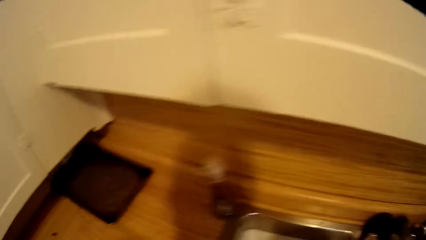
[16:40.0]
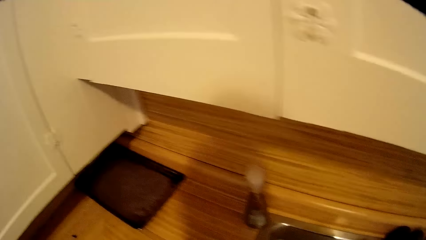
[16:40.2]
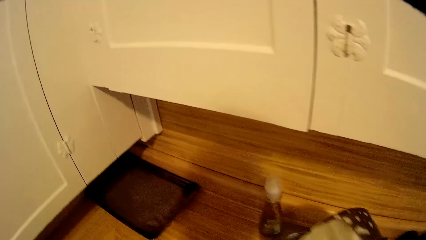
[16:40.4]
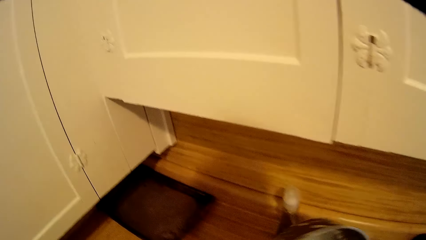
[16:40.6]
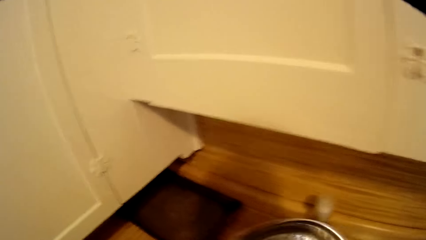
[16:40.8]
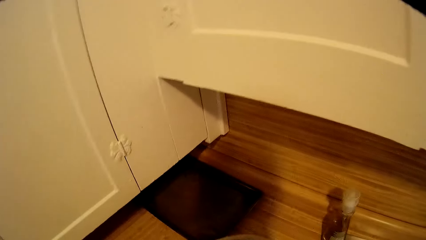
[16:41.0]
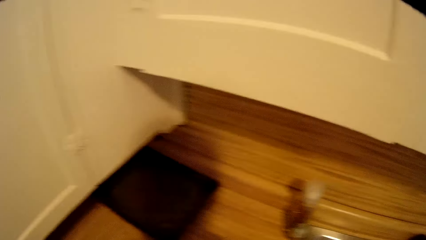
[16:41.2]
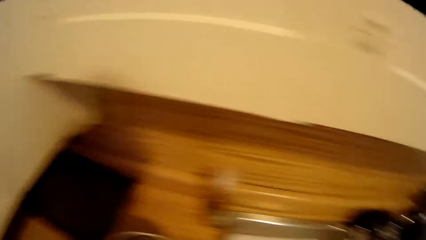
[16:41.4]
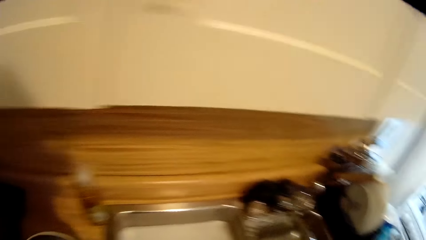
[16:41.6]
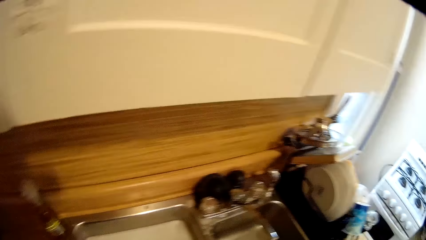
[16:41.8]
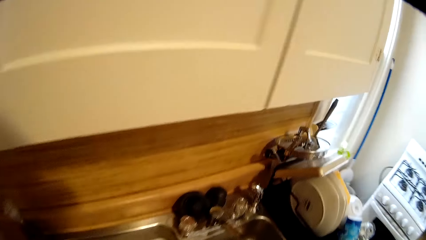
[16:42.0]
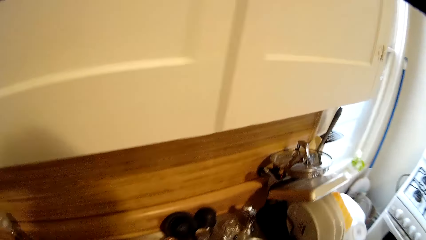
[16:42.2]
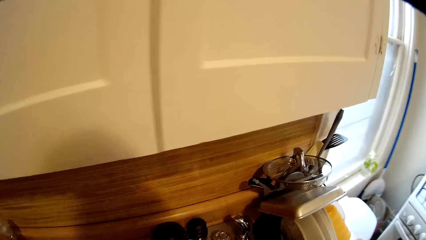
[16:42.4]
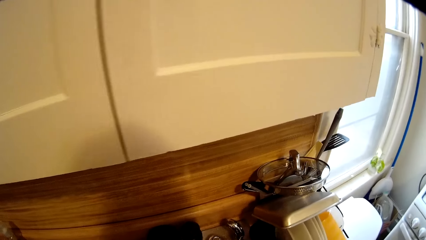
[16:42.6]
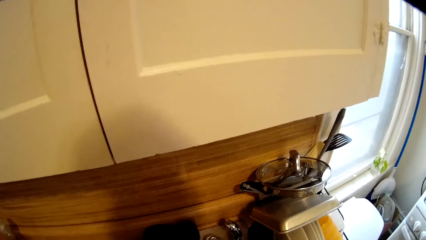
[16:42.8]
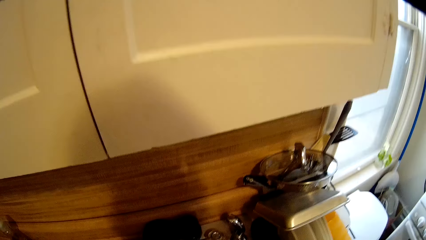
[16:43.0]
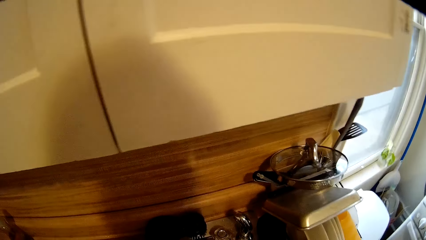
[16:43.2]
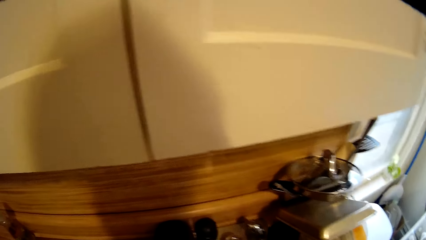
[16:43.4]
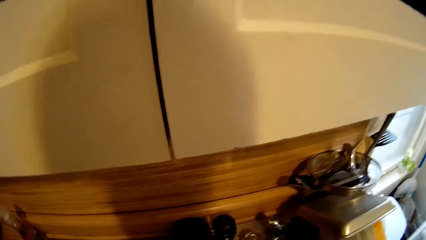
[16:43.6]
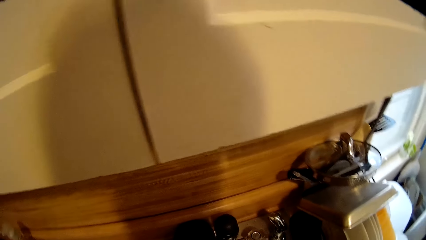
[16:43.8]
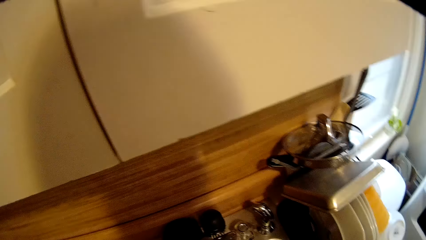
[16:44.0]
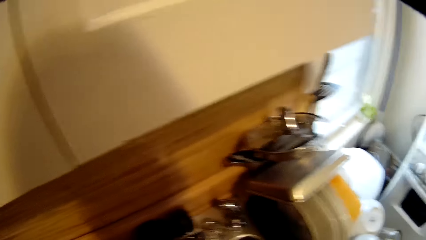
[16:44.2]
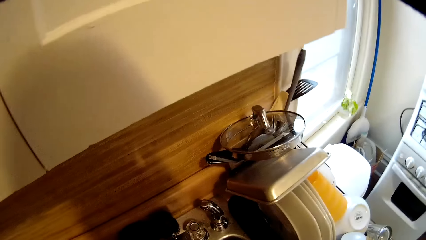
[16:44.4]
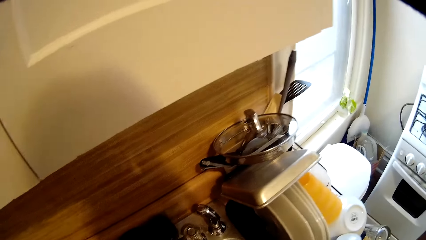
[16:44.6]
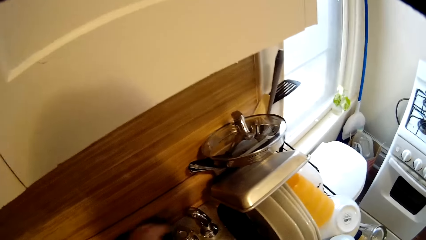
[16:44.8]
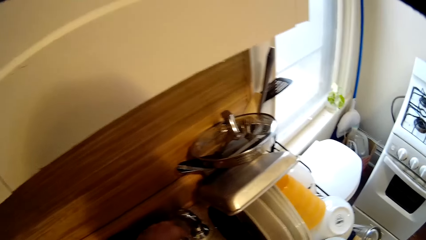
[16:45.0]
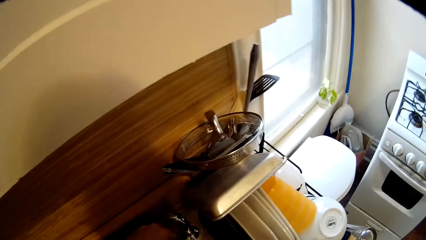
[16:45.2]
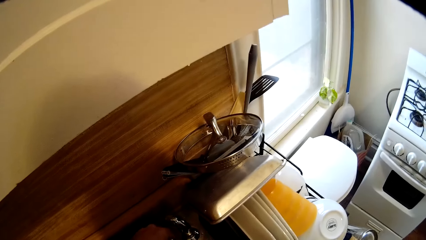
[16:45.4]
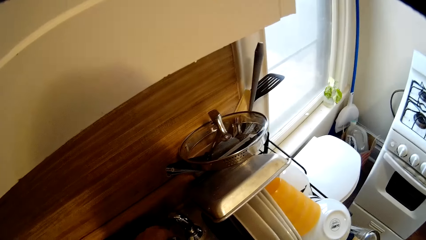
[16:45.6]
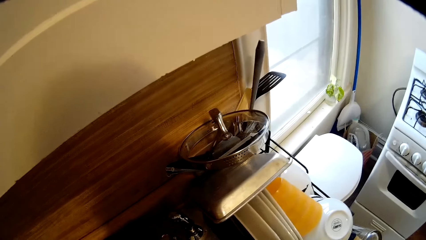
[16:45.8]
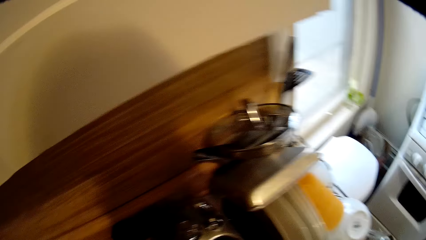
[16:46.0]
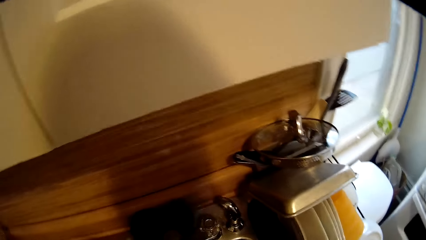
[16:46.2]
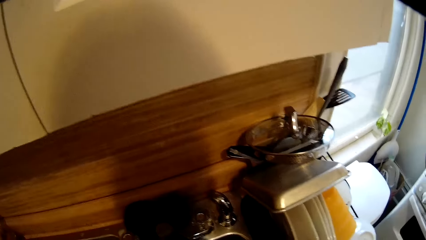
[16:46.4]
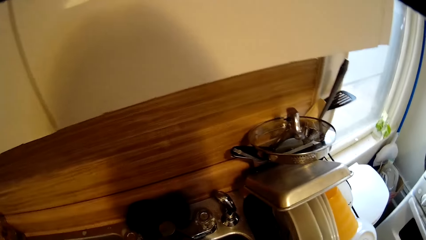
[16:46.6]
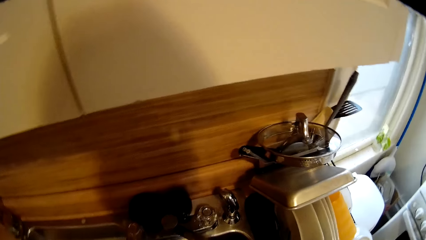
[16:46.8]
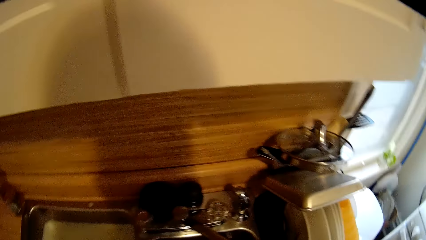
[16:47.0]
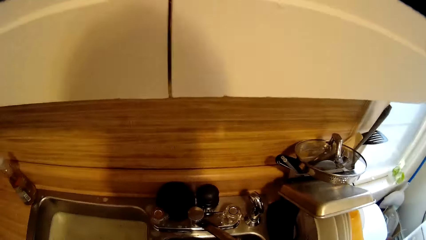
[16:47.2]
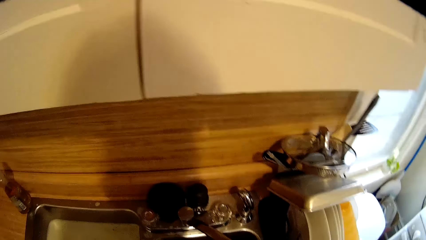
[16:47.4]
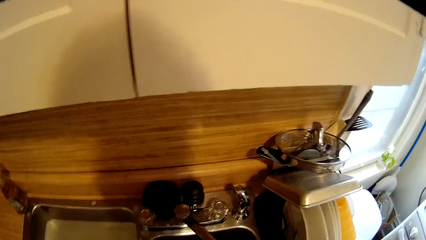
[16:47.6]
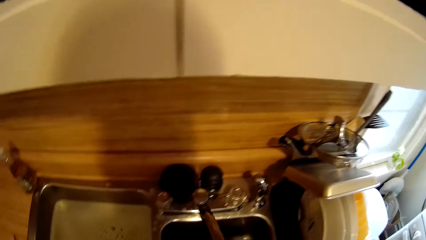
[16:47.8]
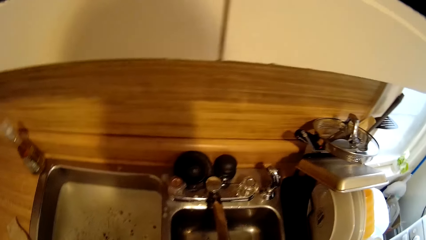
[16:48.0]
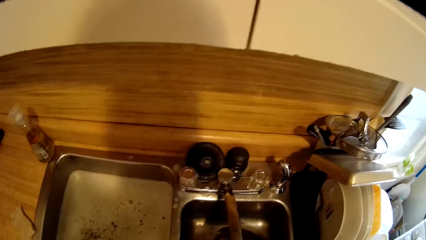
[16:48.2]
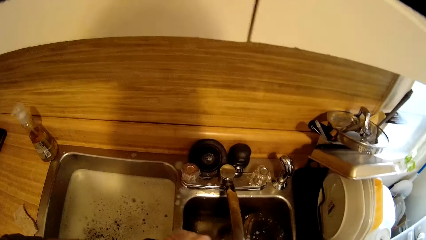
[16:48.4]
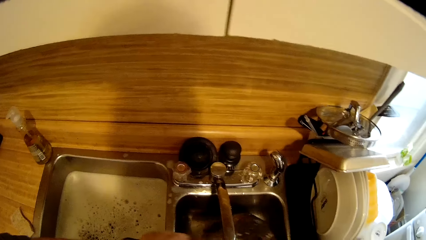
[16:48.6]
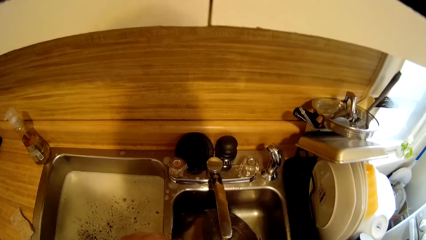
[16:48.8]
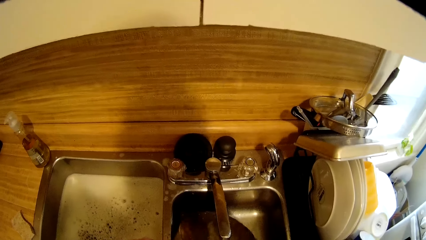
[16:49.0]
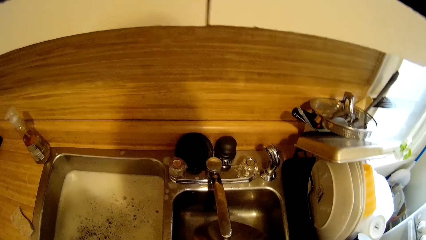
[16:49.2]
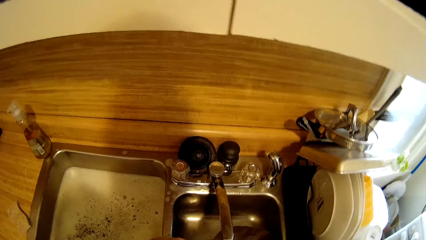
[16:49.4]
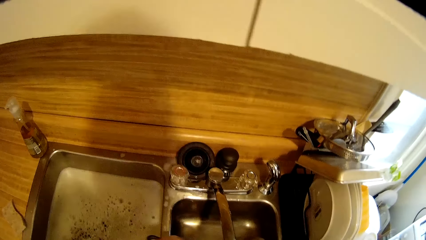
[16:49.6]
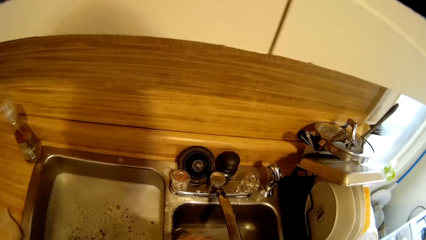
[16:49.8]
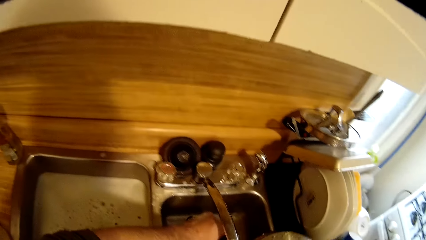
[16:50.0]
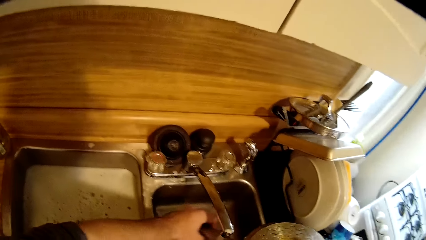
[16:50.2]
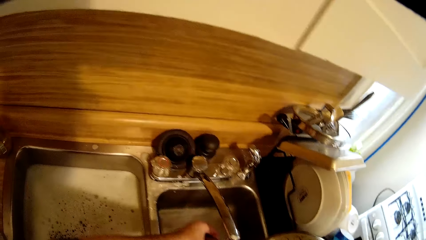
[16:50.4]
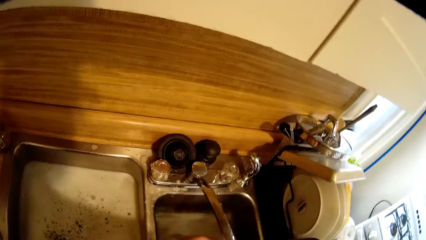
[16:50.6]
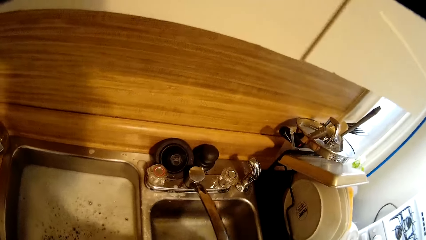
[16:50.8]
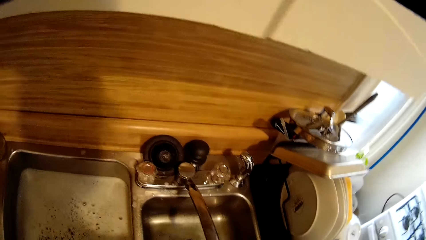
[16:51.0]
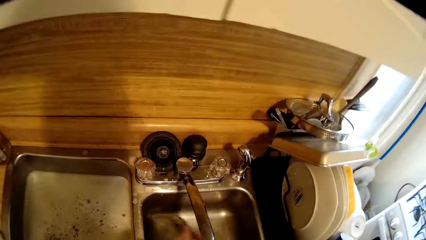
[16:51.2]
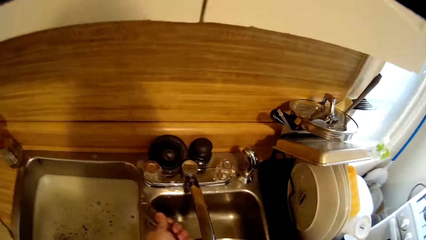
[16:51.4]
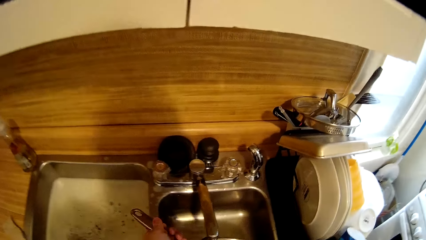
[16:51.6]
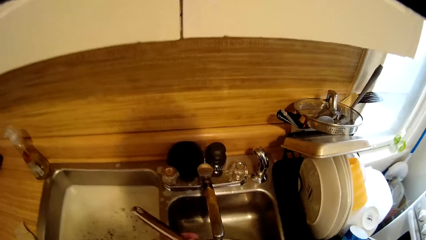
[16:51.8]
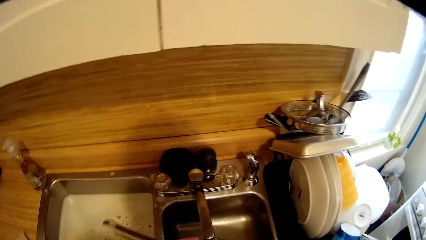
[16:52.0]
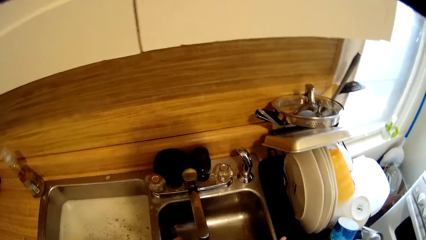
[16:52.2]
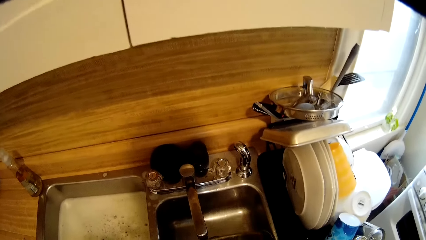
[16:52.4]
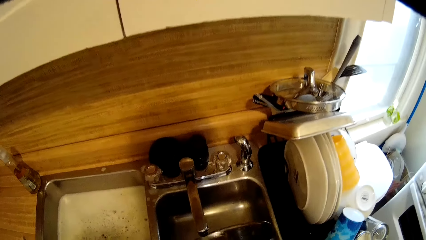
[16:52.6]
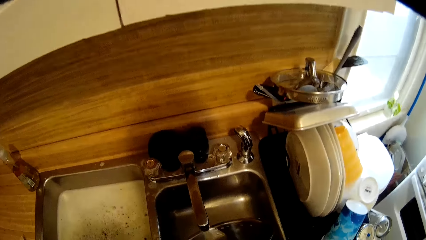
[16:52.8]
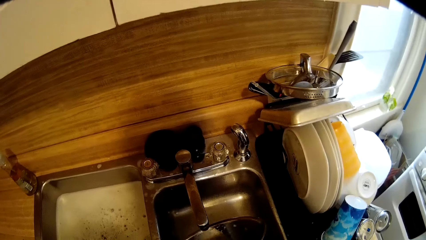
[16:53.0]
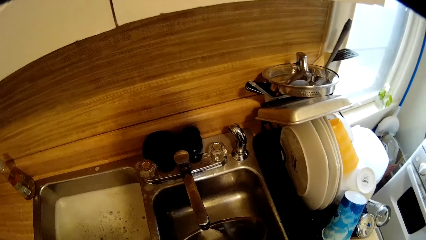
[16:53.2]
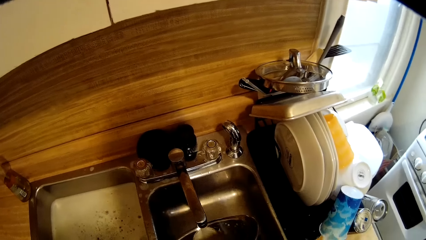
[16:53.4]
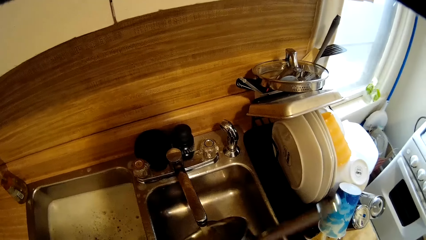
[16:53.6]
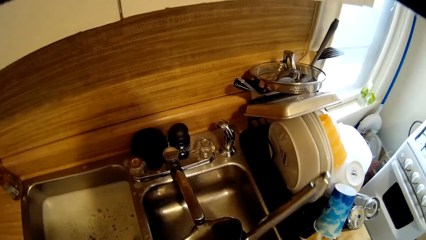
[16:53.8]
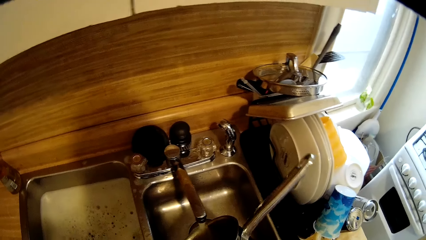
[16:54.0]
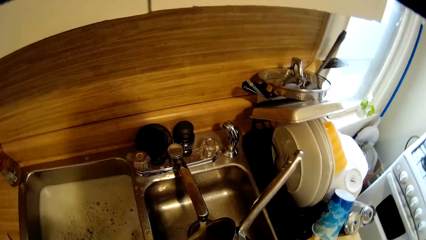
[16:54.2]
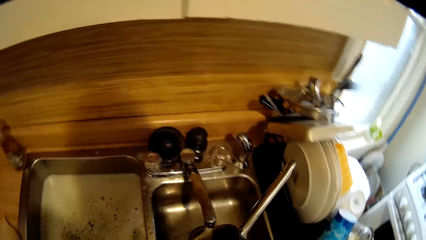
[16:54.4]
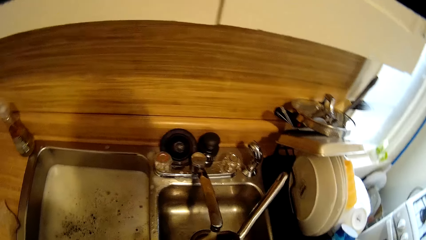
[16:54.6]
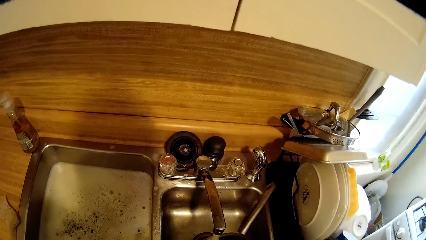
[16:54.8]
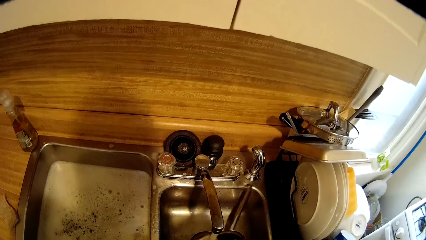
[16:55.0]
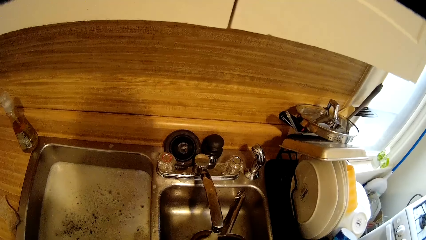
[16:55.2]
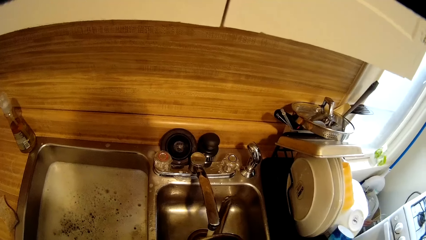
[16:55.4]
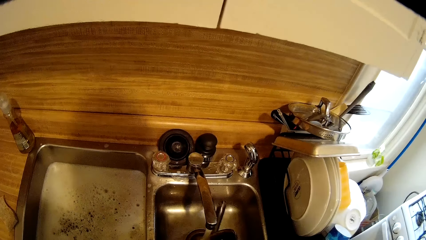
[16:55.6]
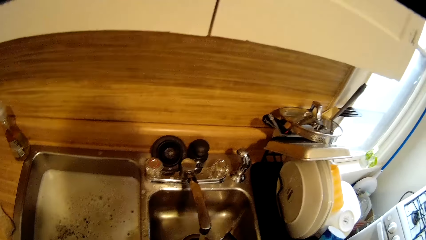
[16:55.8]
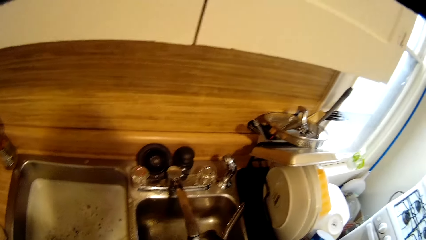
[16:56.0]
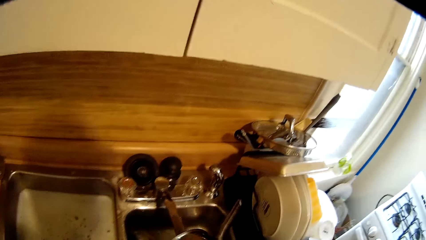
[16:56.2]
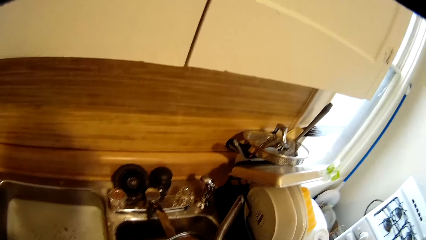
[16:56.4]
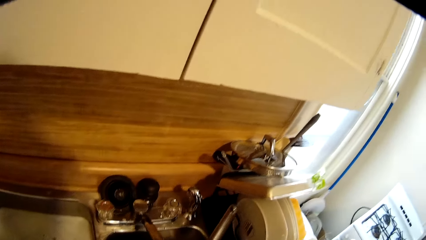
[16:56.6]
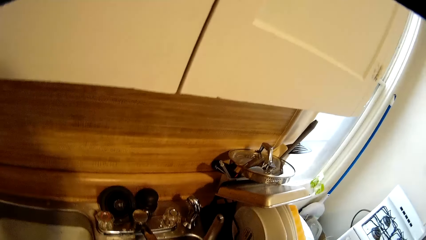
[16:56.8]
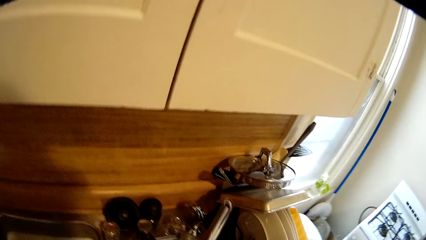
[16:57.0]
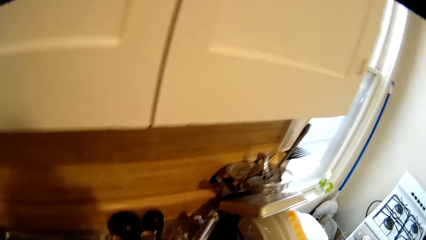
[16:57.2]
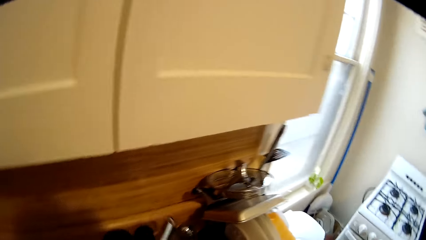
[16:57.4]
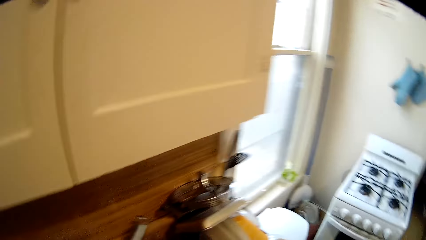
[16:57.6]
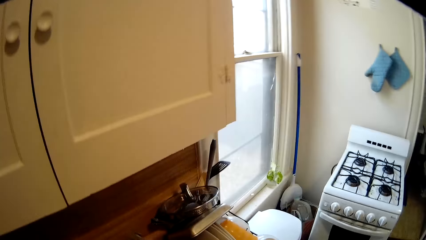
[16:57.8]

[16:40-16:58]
The camera wearer drops the cooking pan. They open the tap with the left hand. They wash the cooking pan. They release the sauce pan in the sink with both hands.
